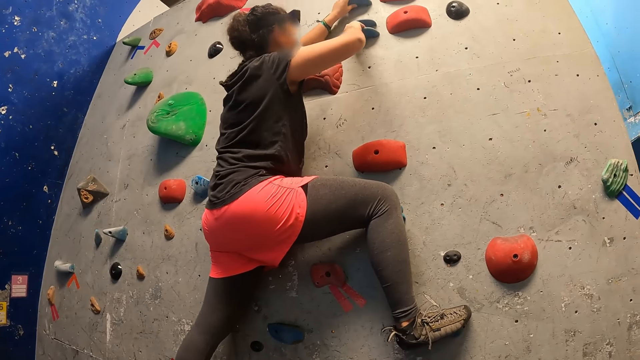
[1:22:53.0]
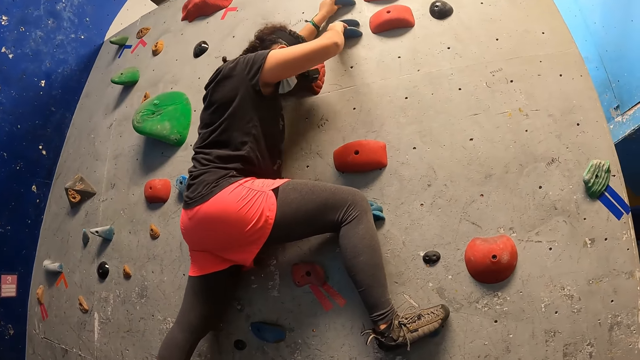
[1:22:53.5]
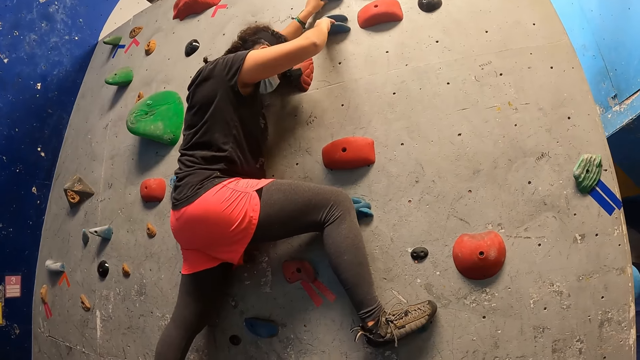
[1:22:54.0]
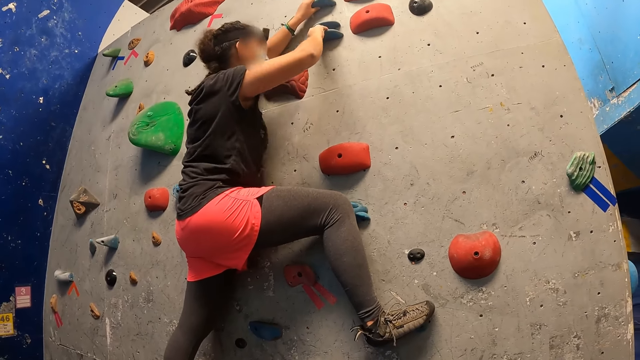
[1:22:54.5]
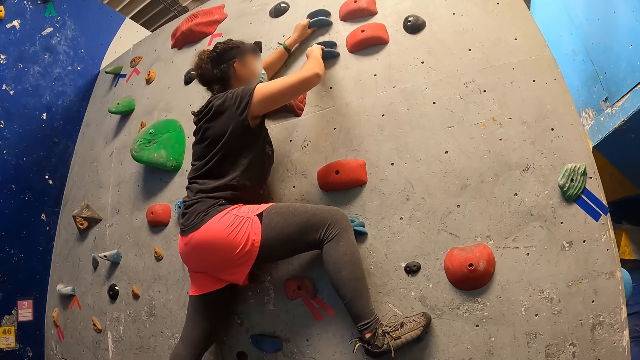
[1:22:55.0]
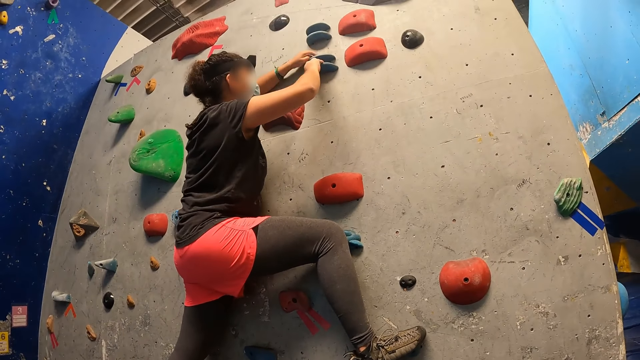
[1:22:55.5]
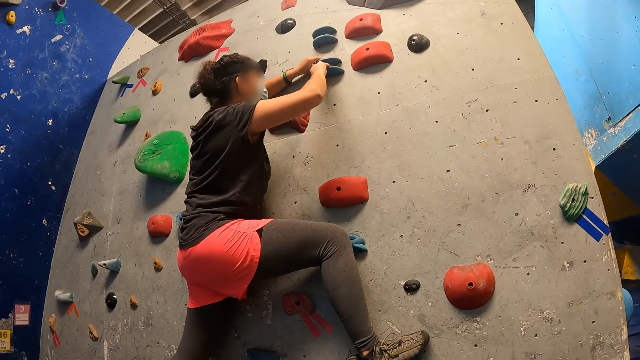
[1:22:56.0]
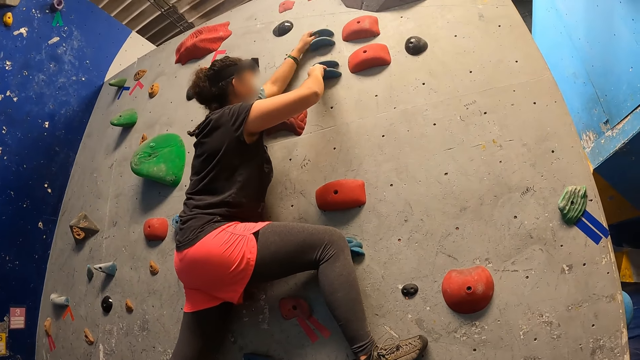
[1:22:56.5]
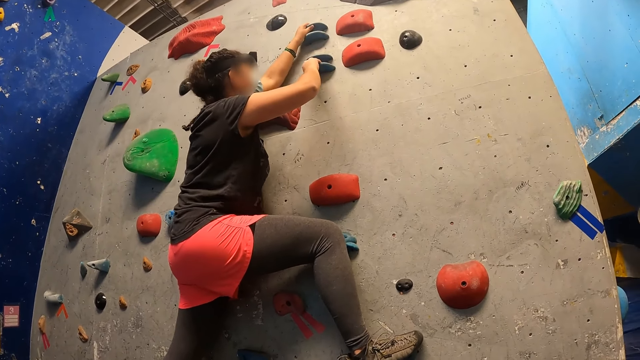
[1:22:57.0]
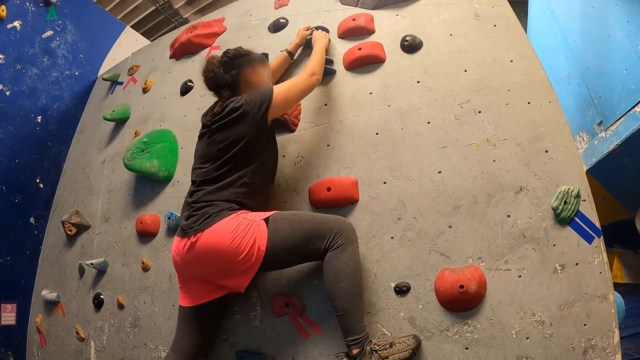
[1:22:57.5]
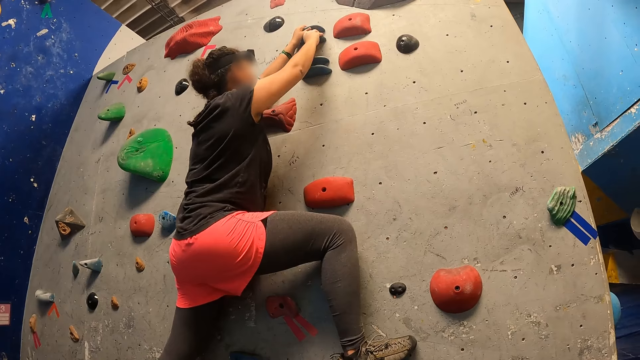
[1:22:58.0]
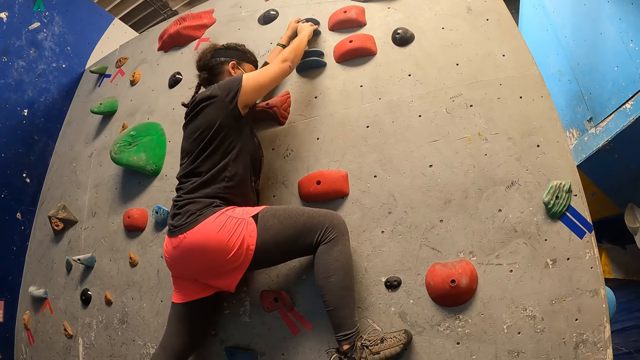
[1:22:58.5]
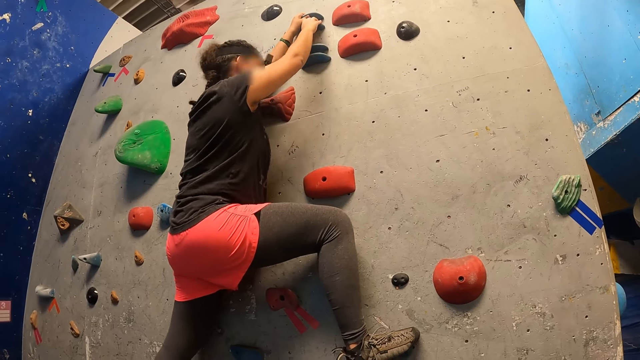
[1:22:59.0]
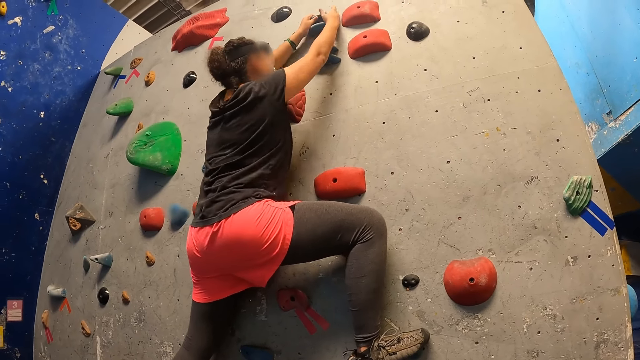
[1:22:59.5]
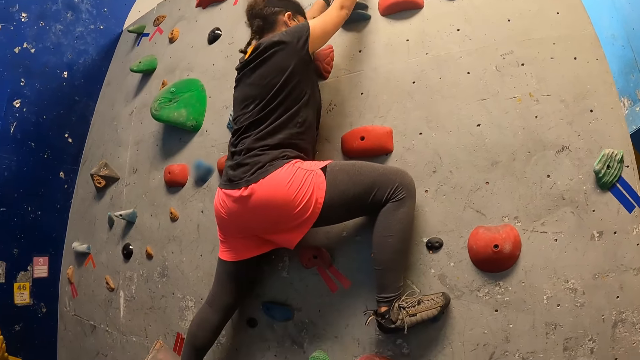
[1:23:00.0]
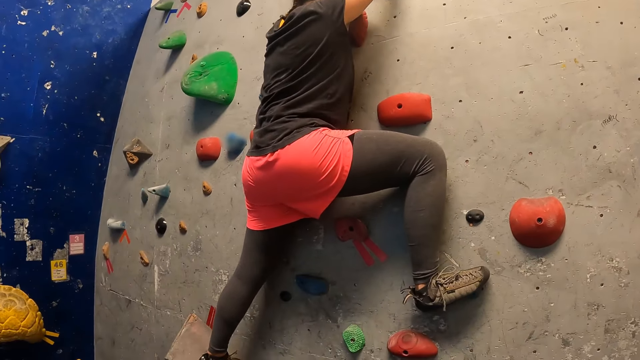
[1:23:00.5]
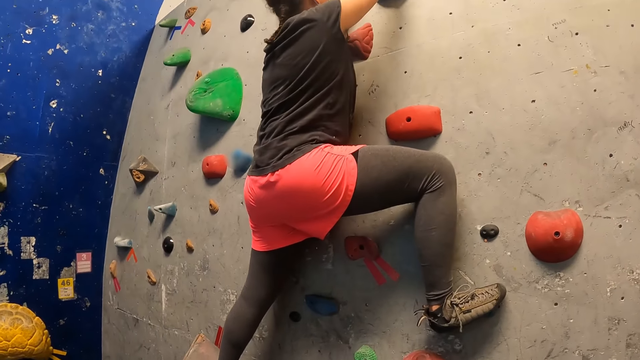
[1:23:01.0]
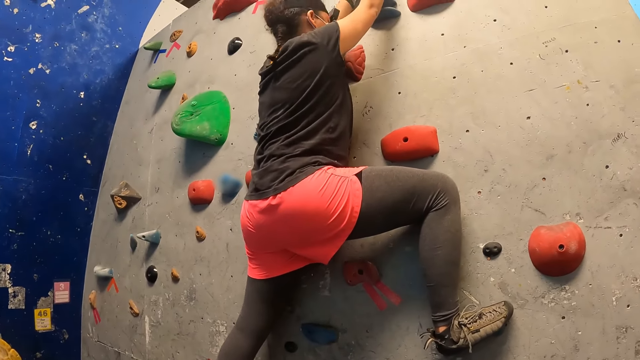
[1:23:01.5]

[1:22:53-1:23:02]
A woman climbs the wall.

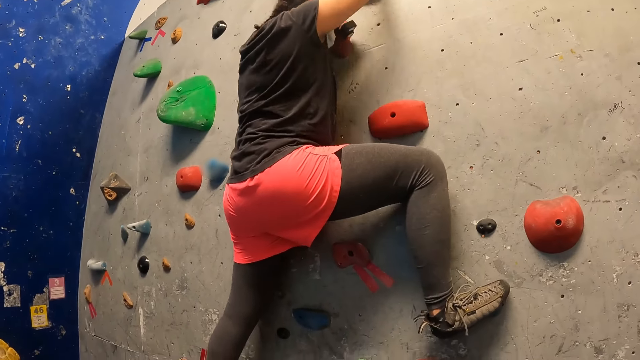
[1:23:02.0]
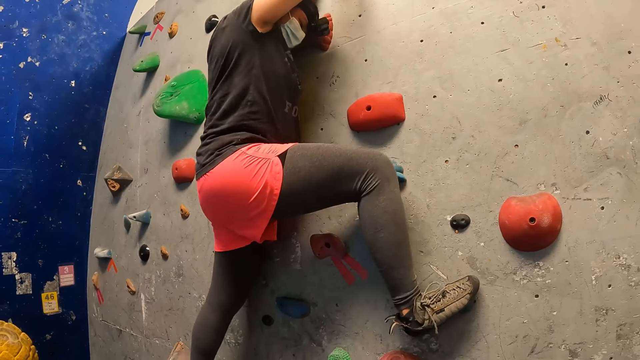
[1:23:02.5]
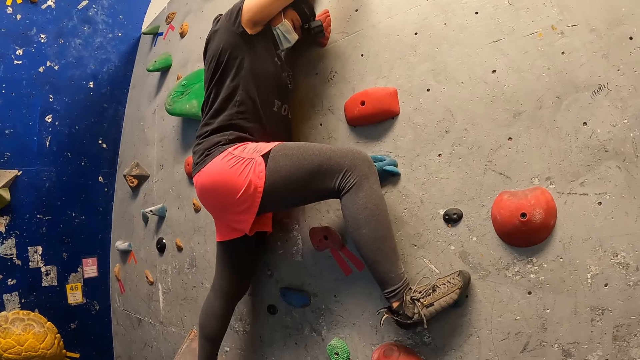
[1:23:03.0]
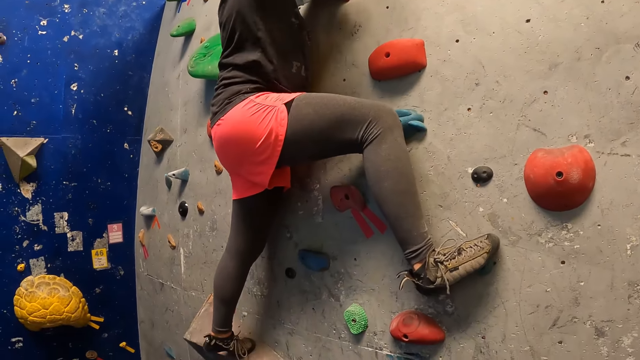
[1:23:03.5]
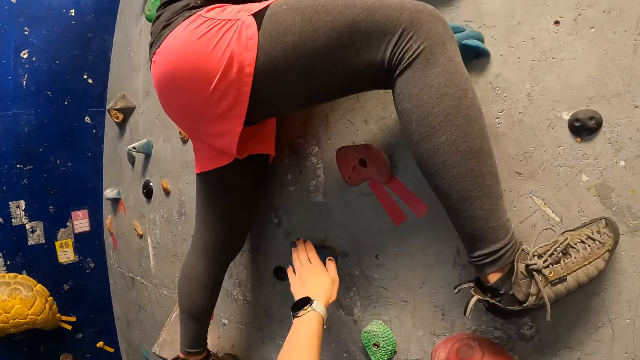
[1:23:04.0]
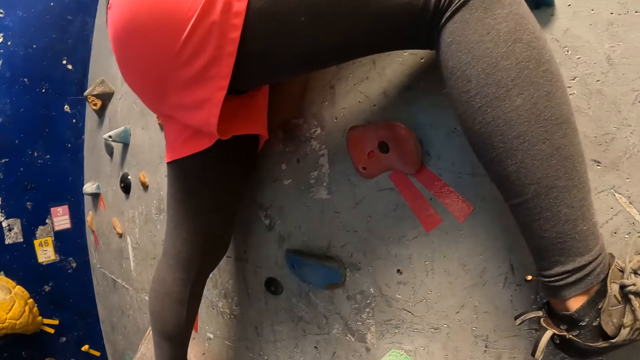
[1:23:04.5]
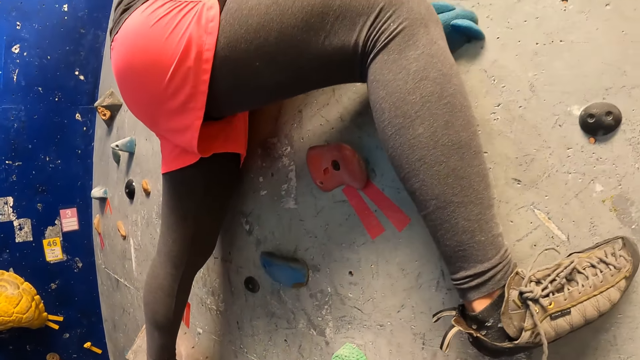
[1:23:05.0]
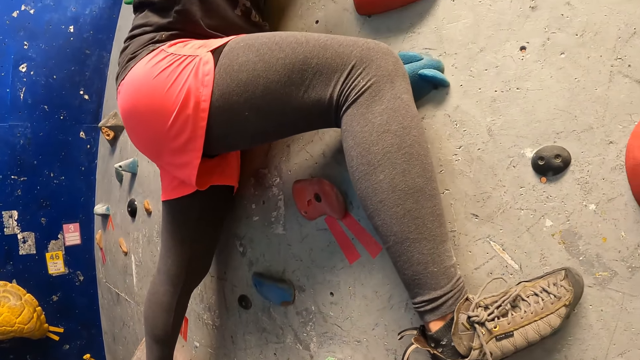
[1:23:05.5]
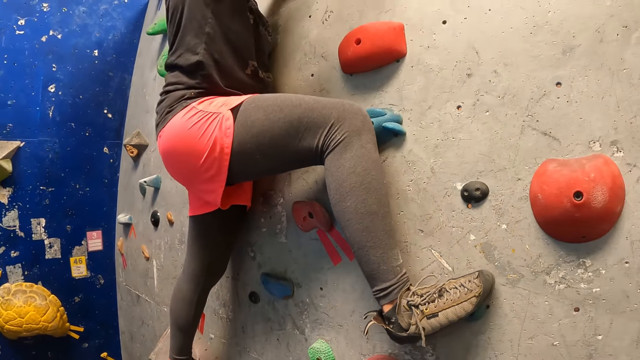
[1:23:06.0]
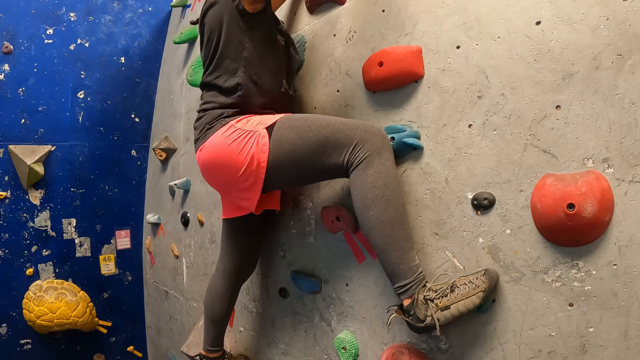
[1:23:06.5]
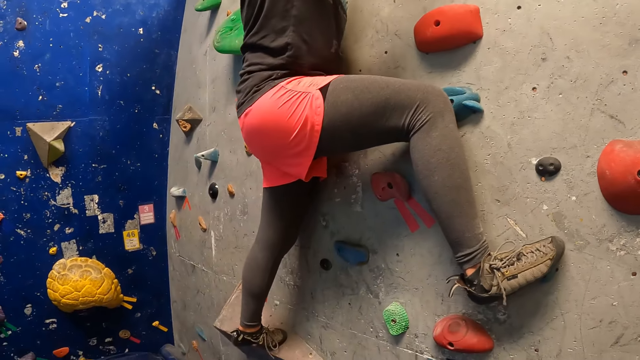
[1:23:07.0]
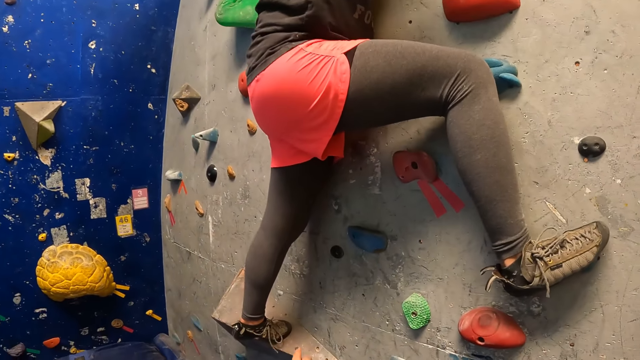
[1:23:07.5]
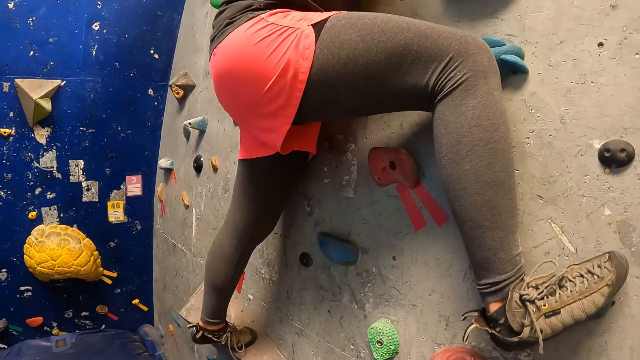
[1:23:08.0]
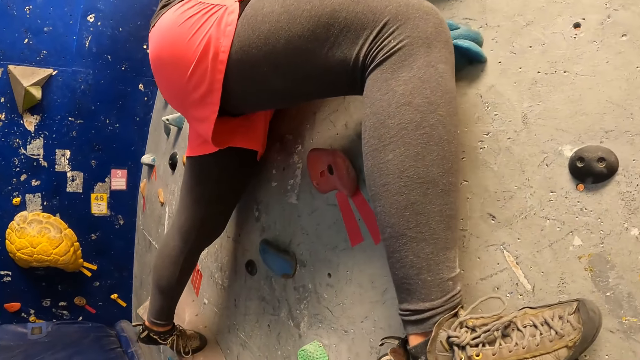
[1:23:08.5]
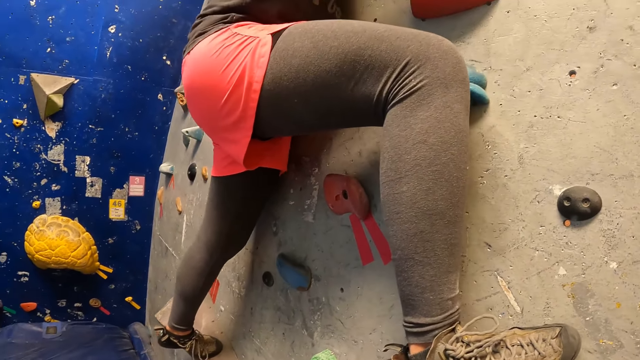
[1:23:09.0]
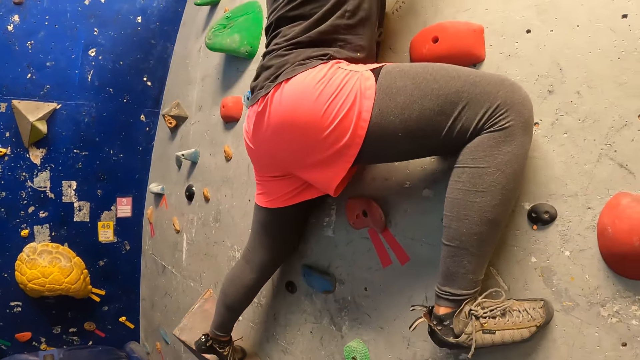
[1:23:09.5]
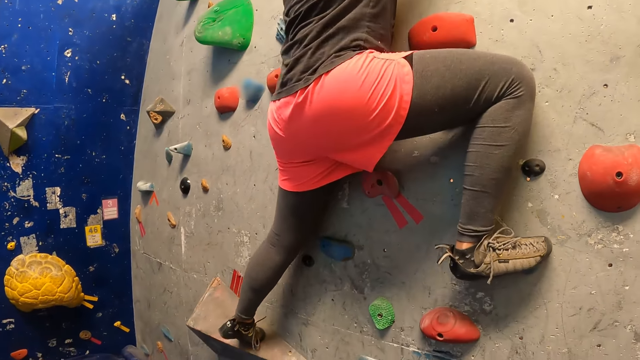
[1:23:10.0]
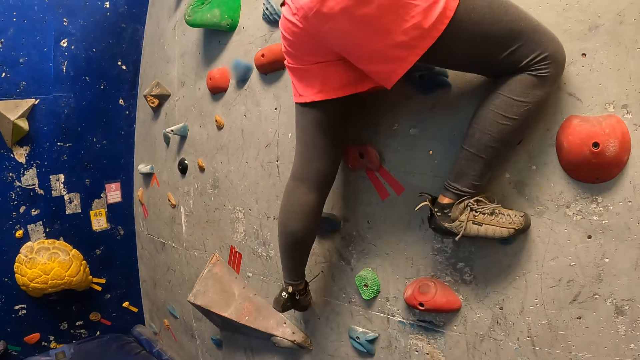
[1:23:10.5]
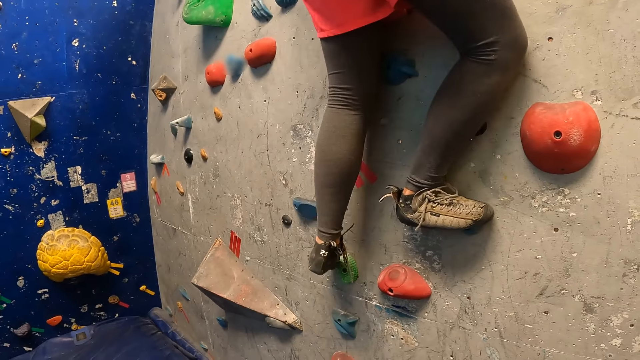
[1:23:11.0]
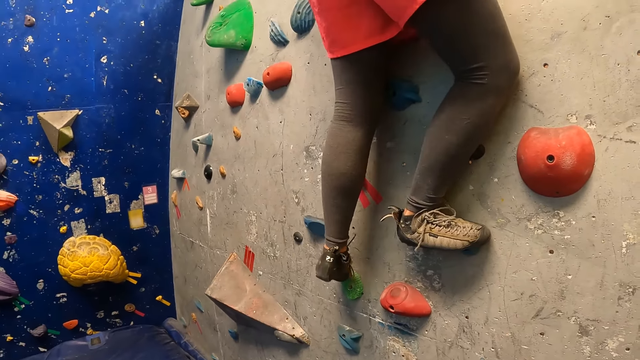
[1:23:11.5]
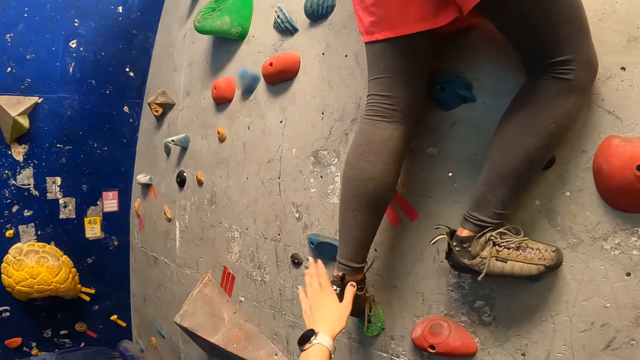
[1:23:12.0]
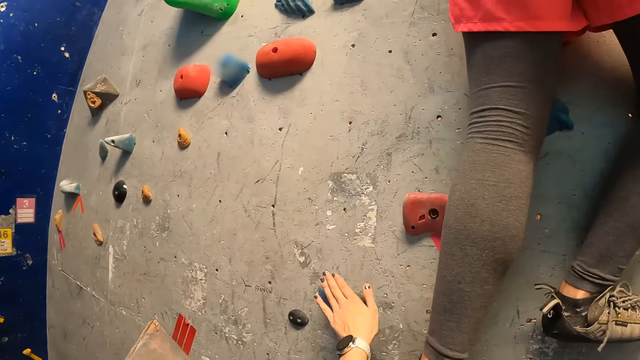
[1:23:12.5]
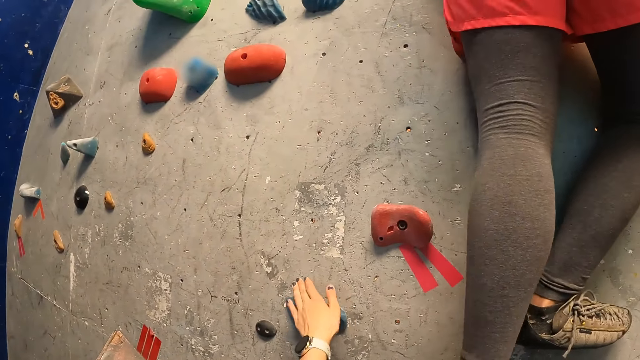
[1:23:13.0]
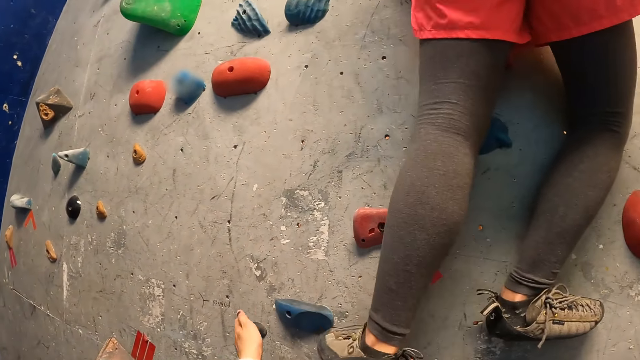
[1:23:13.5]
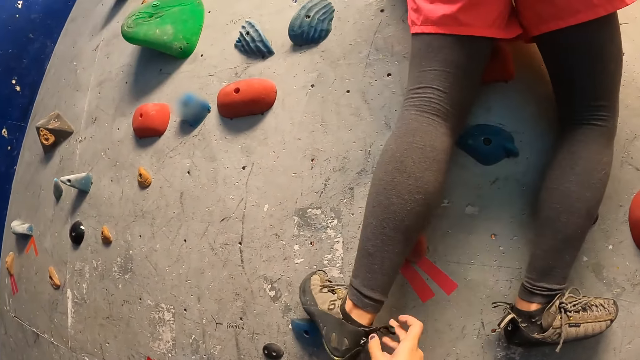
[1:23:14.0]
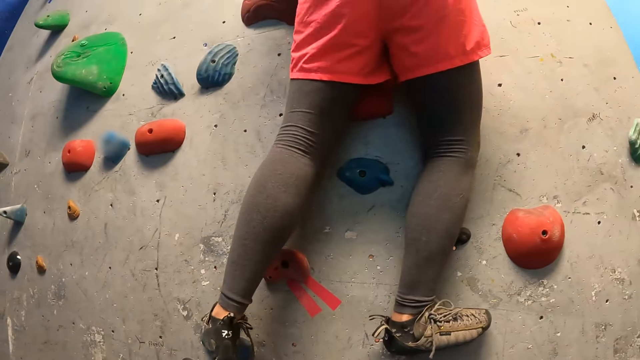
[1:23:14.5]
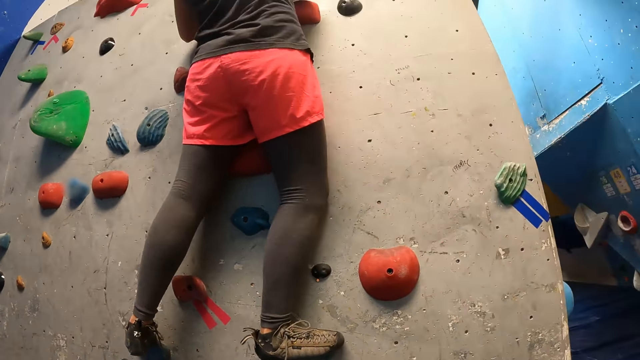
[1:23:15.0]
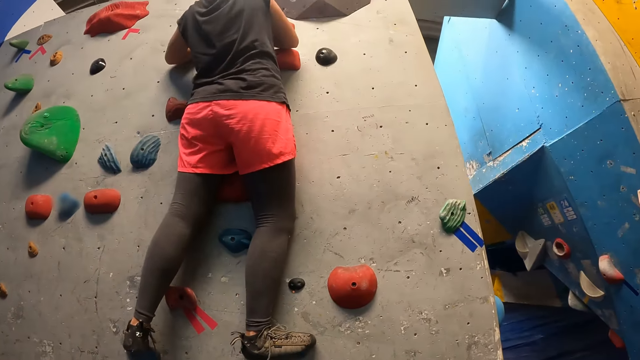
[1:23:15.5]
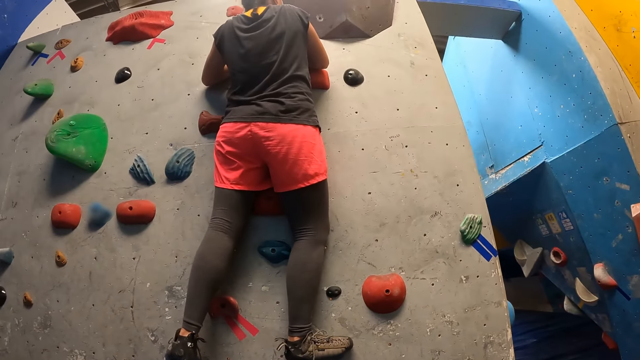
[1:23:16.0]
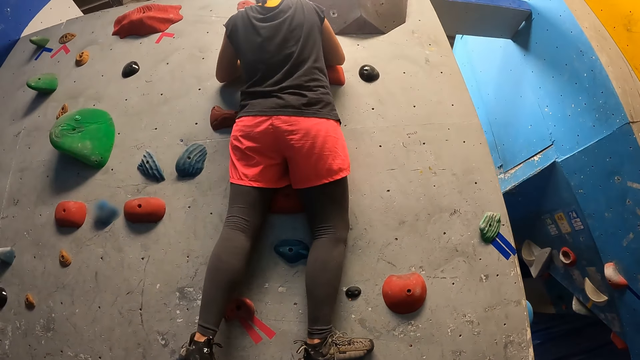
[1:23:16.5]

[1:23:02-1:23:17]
The camera wearer touches the climbing wall's grip. He looks at the climbing wall. A woman climbs the wall. The camera wearer taps the woman's leg. He taps on a rock with his left hand. The woman climbs the wall.
